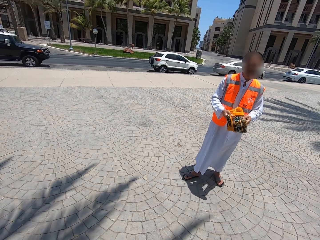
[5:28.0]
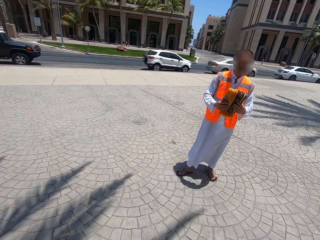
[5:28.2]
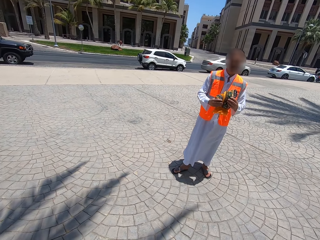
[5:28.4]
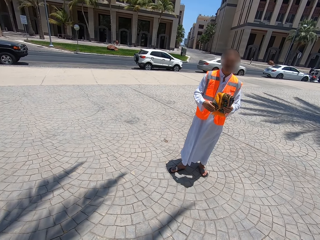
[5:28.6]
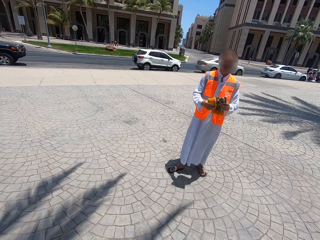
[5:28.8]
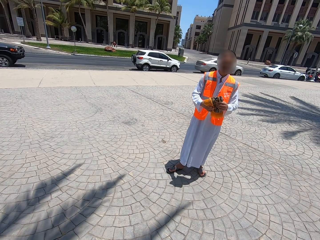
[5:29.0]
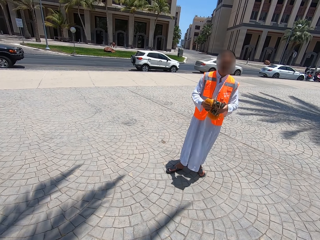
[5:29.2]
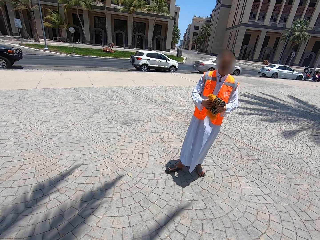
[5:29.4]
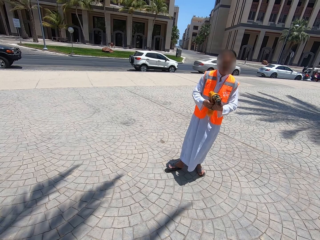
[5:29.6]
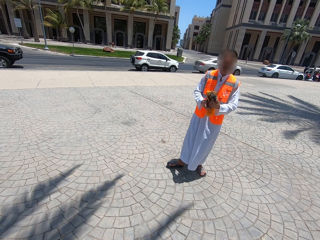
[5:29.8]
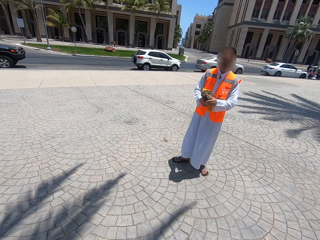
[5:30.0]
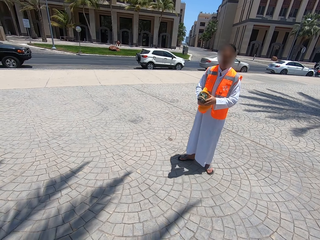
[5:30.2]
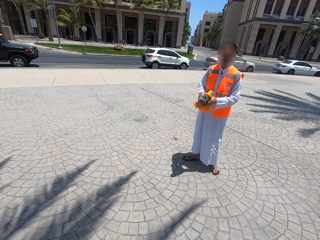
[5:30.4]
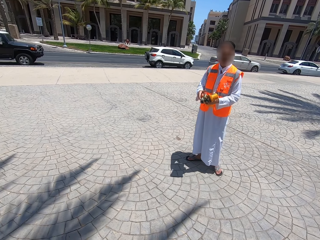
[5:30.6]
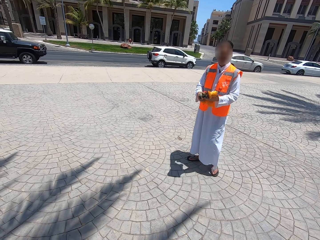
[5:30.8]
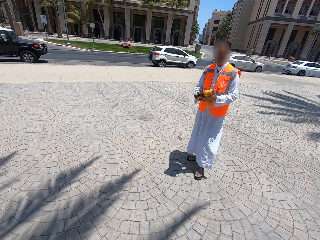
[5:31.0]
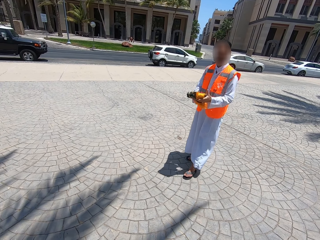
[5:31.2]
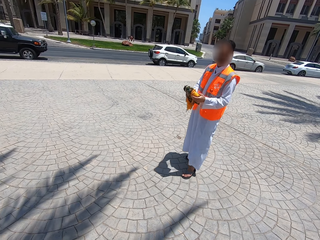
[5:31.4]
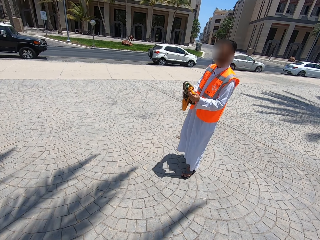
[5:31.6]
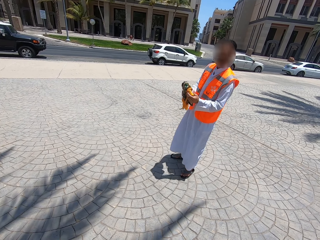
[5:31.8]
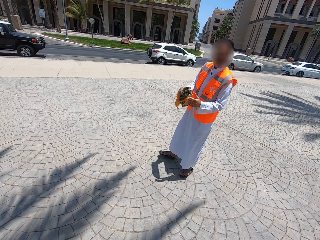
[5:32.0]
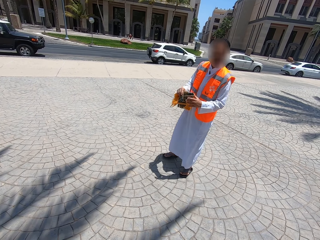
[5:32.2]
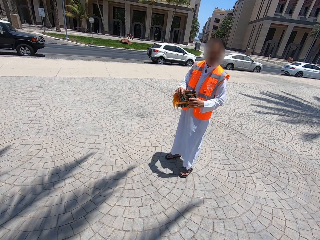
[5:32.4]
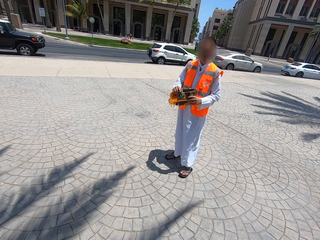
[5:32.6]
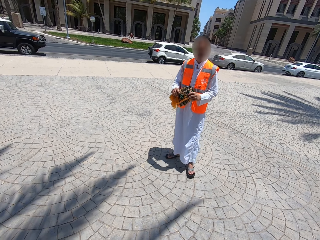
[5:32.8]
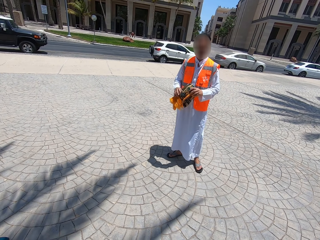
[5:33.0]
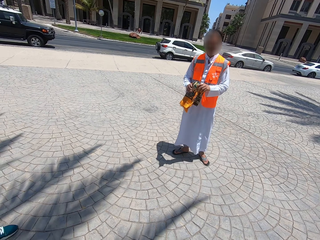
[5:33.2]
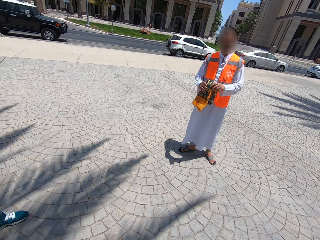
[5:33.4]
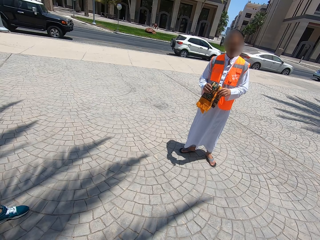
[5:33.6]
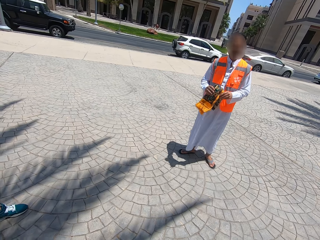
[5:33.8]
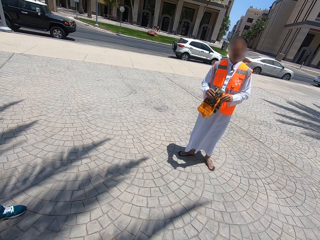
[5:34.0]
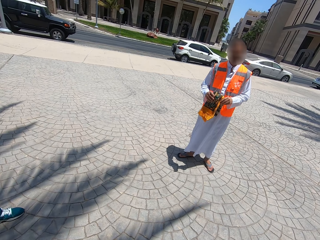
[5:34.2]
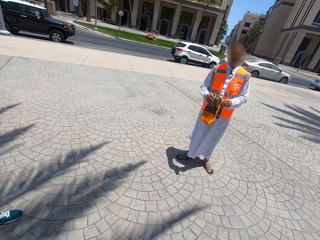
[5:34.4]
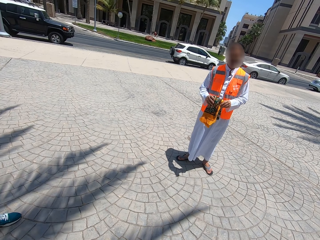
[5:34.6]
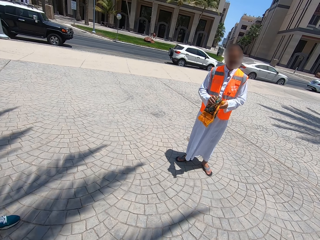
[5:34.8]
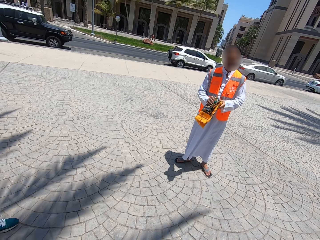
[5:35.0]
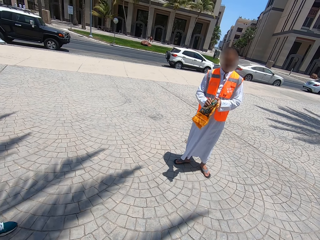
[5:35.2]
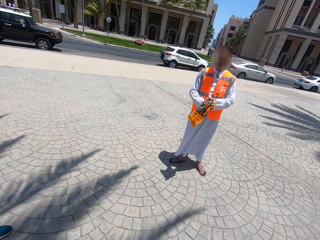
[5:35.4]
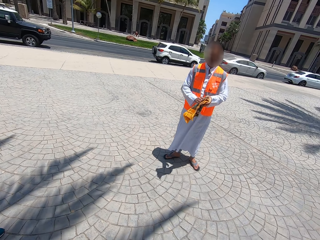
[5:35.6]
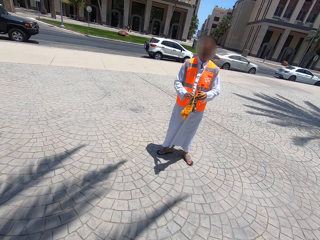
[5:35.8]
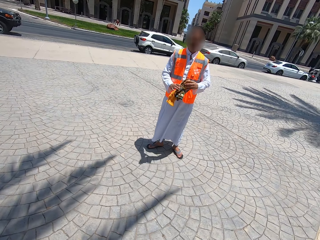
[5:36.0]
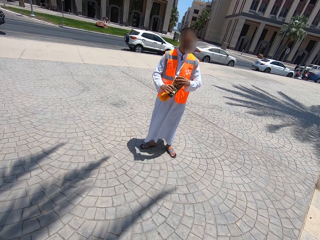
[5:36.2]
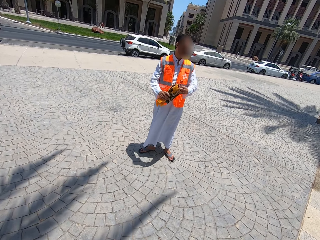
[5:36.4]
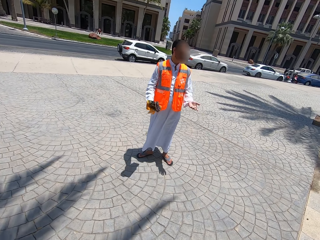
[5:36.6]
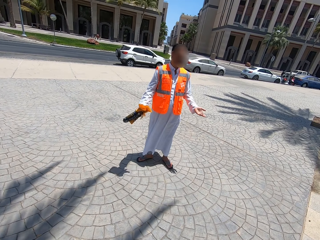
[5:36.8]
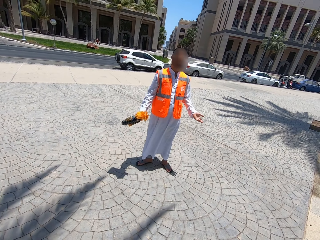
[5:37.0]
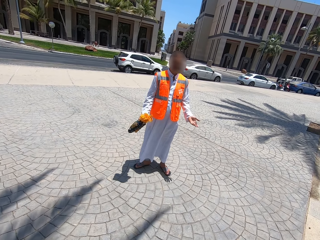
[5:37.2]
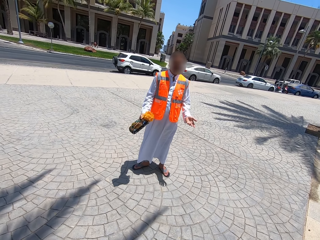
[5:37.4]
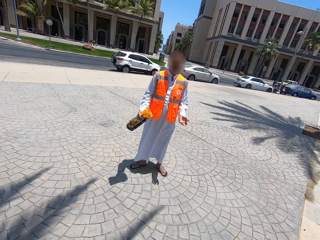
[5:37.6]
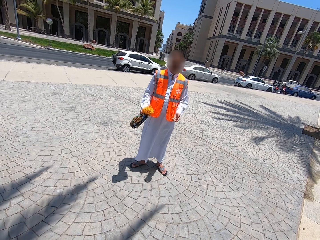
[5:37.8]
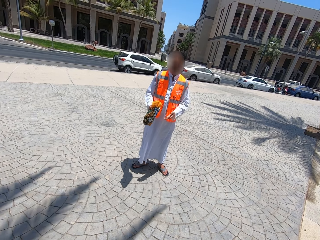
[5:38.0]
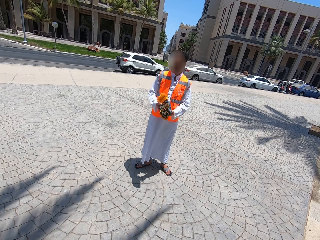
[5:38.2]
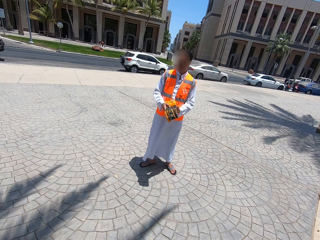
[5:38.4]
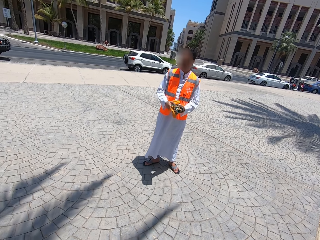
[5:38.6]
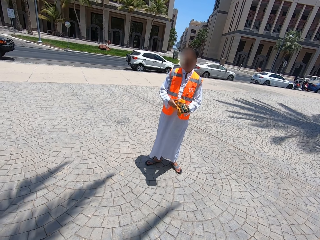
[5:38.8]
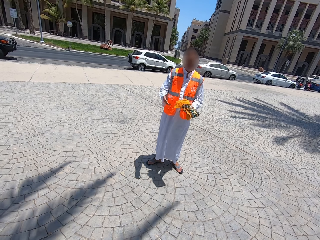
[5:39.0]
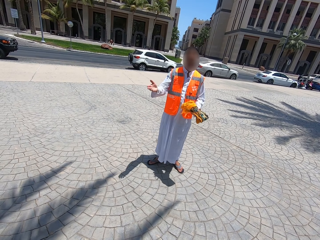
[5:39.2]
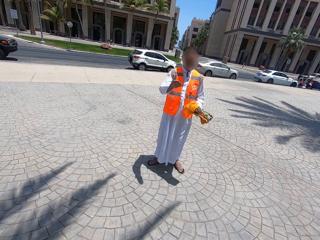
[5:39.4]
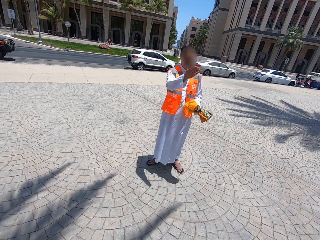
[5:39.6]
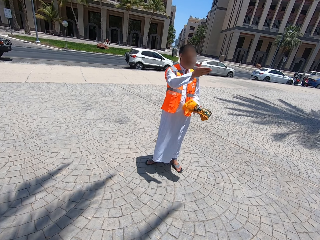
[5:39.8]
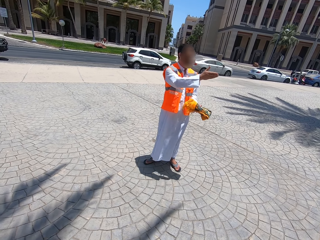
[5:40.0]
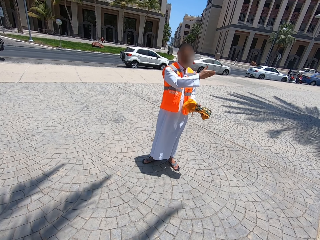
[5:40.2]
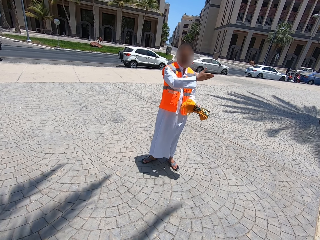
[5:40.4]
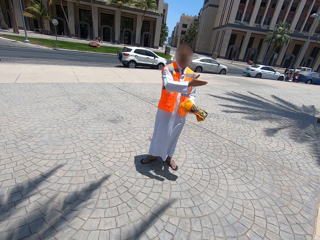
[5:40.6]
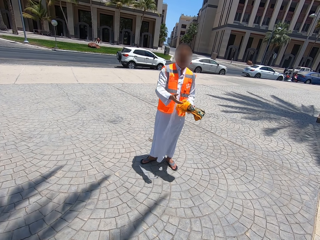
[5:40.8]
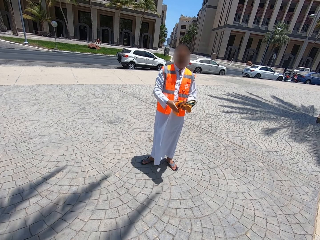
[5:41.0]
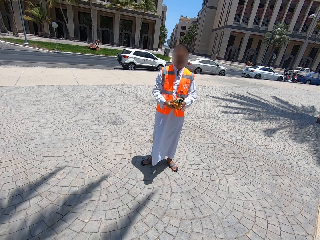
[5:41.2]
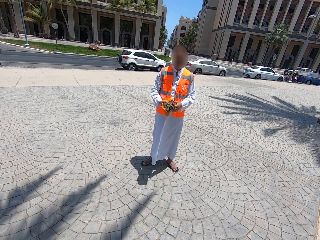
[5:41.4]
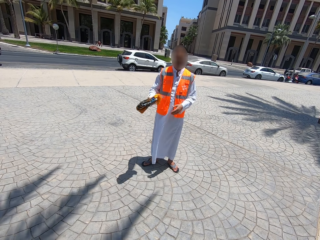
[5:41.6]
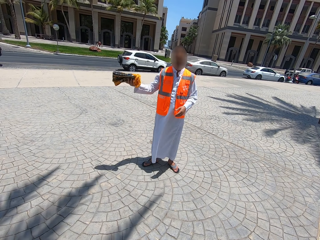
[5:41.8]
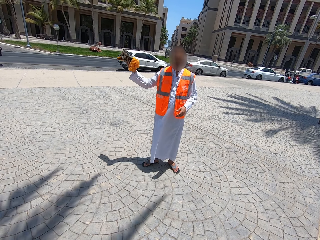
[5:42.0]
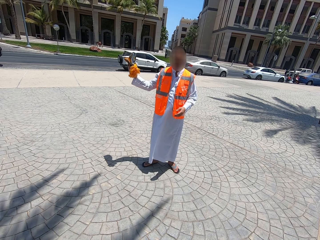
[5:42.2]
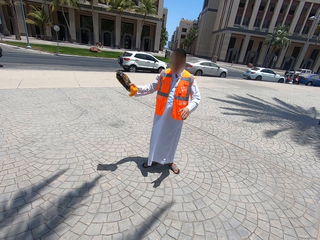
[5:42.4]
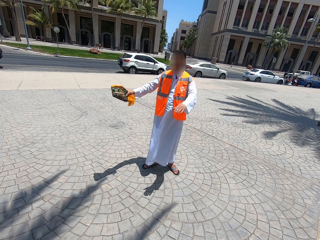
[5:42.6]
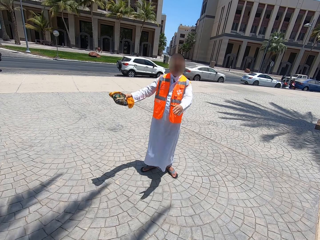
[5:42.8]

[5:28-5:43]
The camera wearer stares at a person. The person moves the cloth in his hands. The person moves on the walkway. The person talks on the walkway. The person moves his hands.

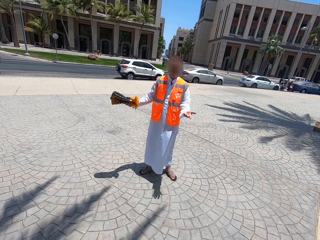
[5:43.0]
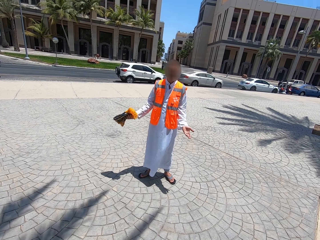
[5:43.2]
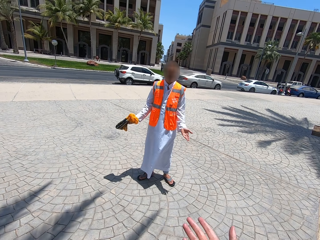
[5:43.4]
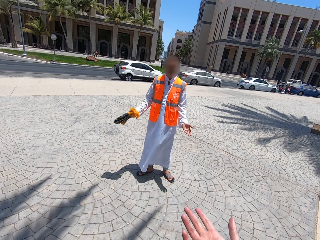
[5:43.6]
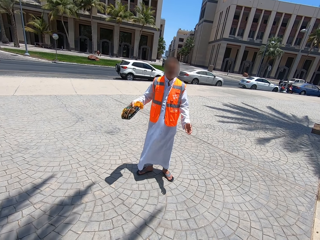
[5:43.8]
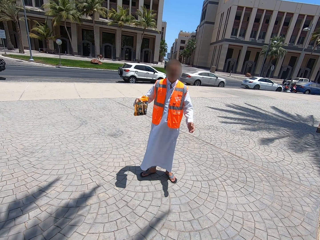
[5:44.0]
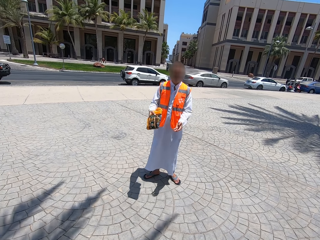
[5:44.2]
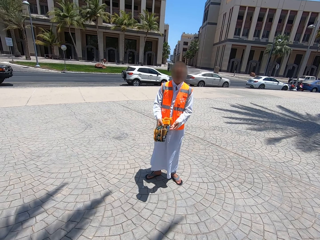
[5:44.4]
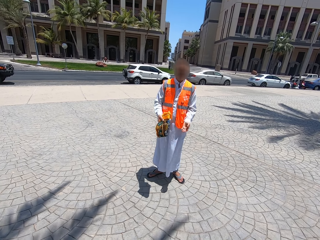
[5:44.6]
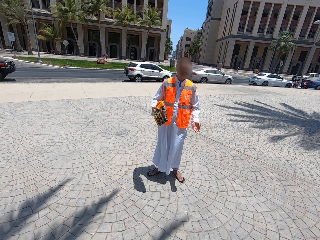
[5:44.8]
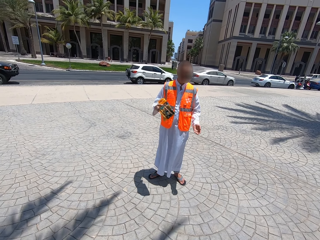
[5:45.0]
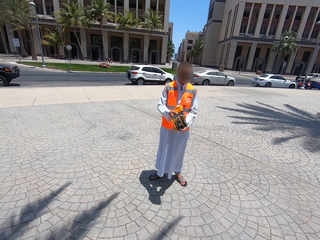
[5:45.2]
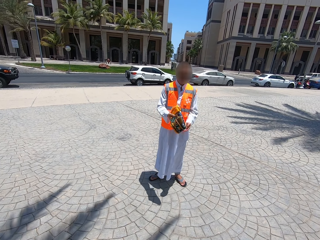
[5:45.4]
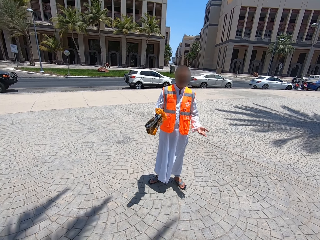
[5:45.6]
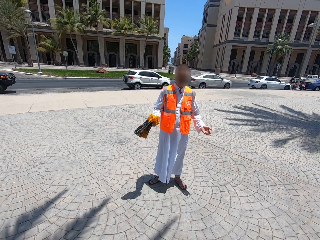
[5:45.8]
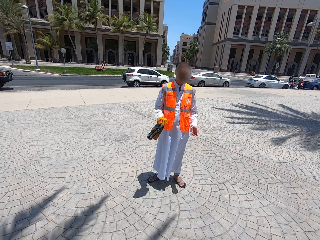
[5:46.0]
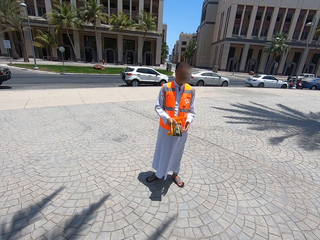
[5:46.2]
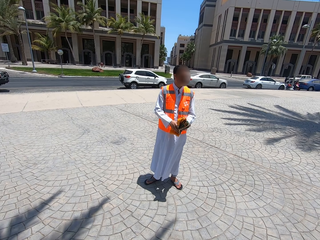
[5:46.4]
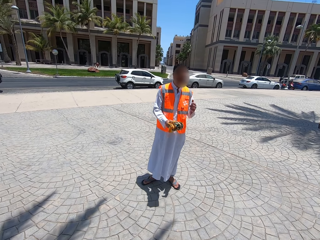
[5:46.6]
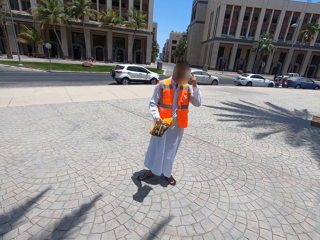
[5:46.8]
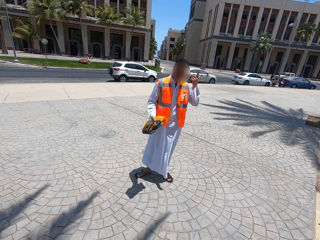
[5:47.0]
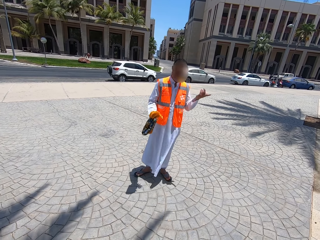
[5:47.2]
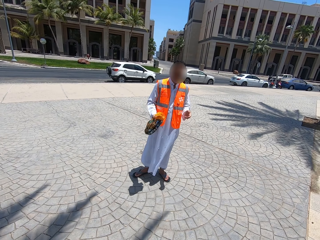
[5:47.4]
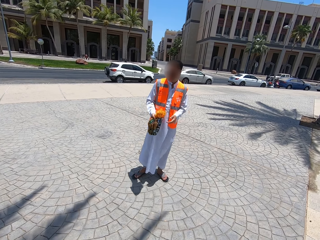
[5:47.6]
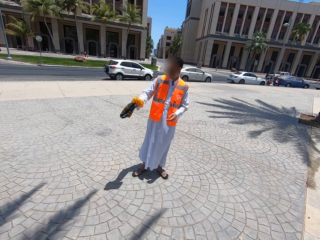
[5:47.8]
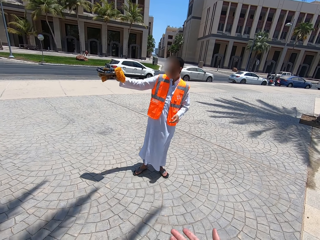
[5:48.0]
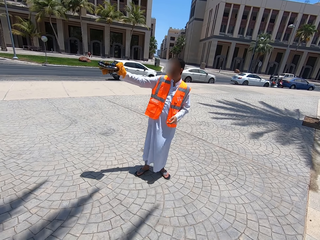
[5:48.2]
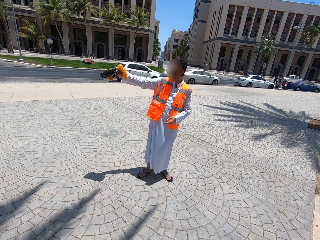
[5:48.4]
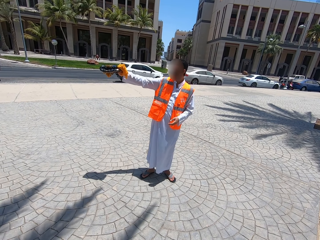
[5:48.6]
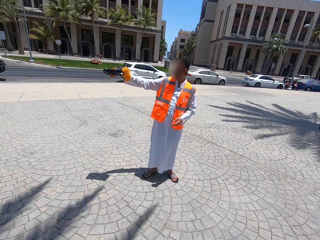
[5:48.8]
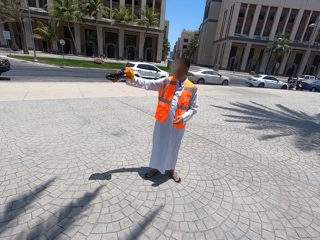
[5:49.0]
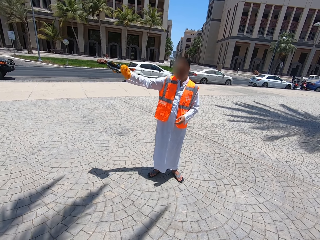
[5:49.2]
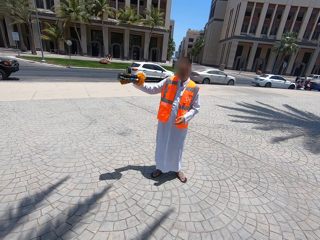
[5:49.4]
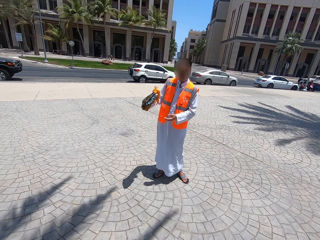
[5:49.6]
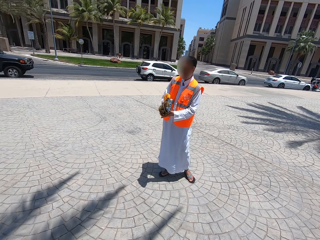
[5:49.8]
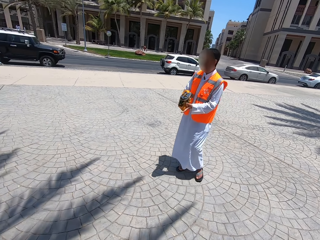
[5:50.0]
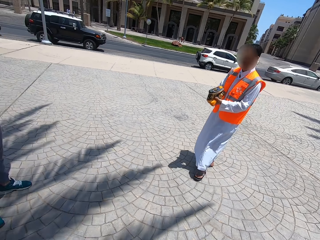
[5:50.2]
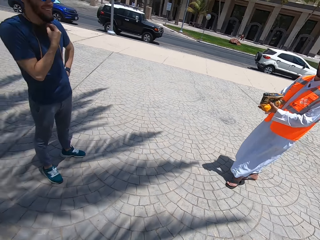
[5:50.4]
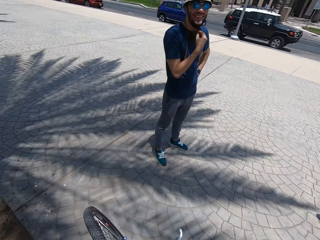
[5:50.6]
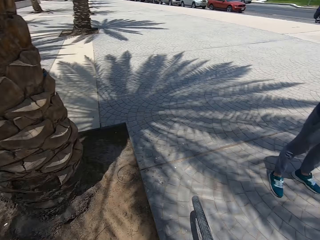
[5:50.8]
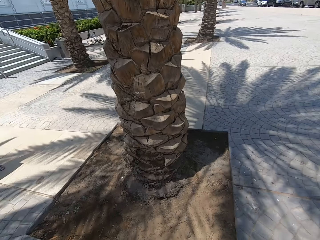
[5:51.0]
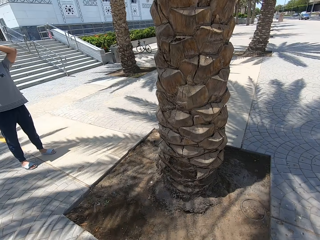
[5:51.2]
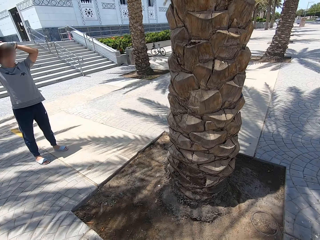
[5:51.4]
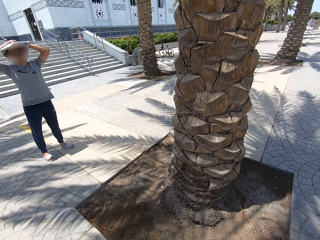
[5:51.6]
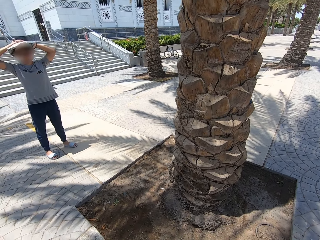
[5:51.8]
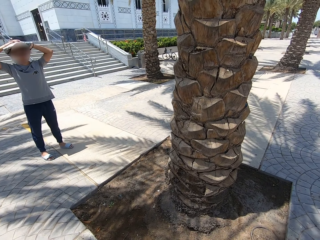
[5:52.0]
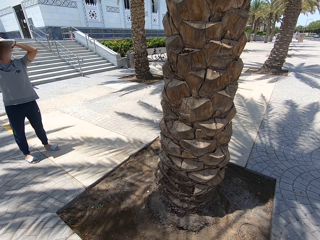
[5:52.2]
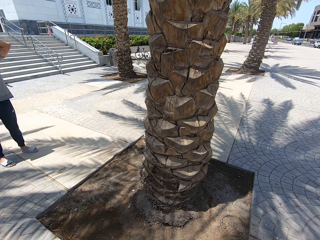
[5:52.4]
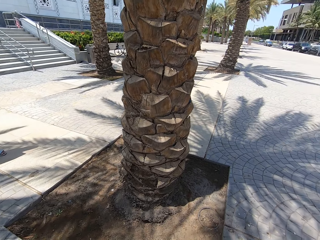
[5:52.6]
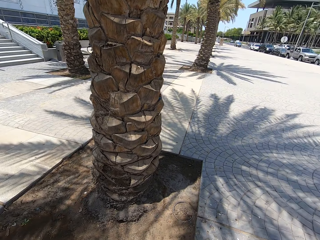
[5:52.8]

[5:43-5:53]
The camera wearer looks around the compound.
